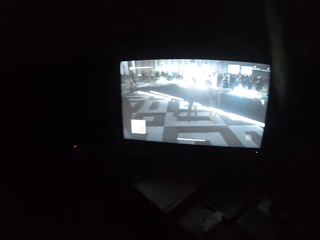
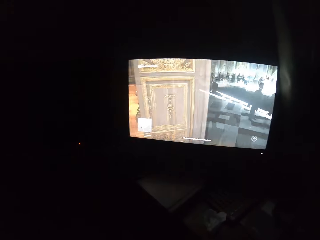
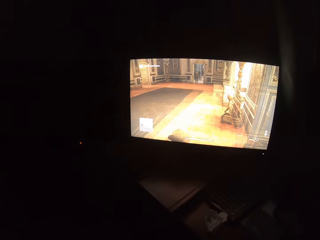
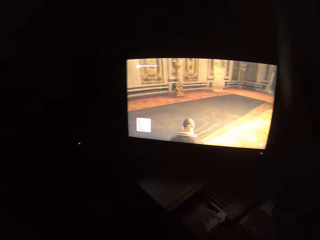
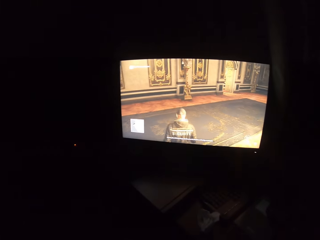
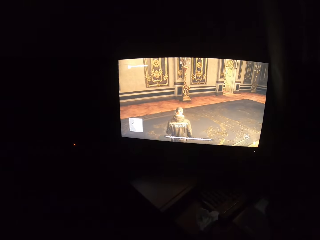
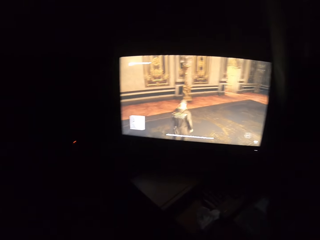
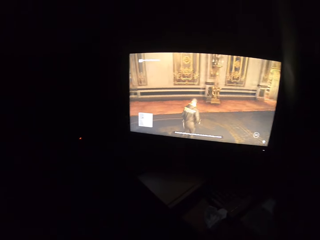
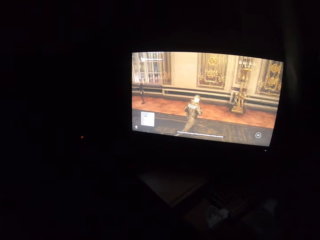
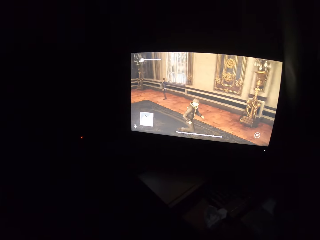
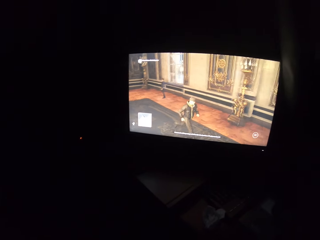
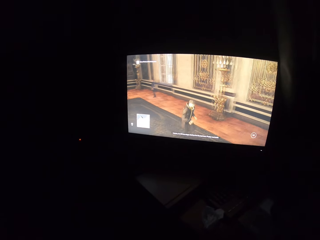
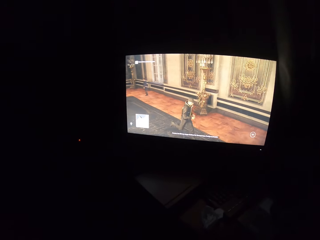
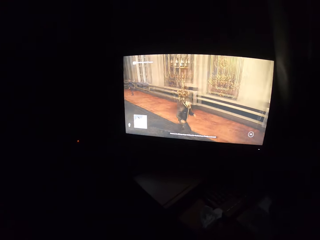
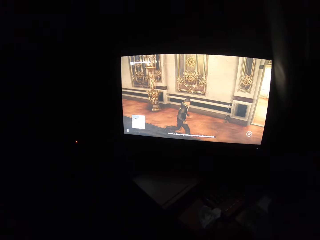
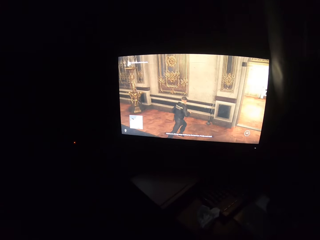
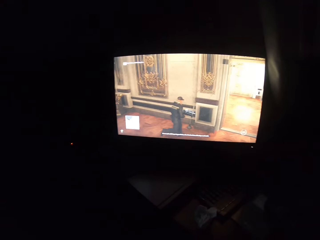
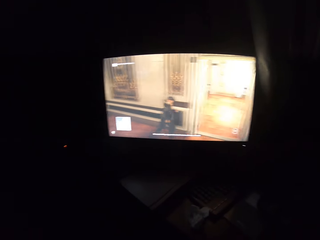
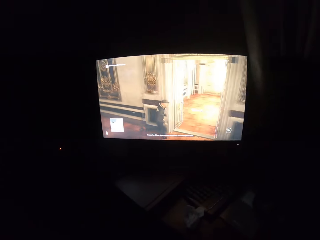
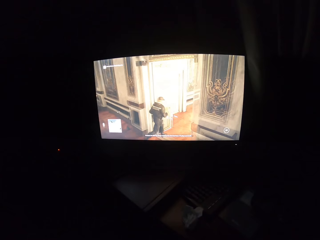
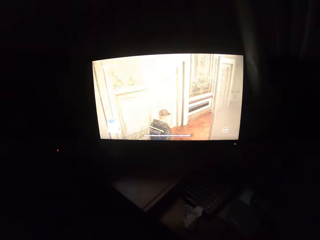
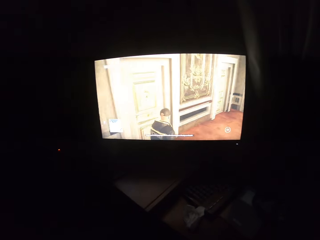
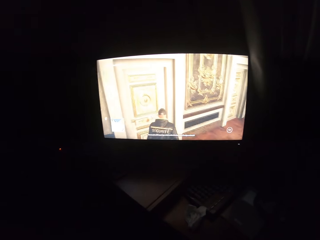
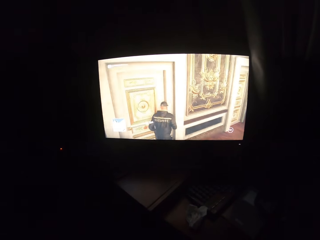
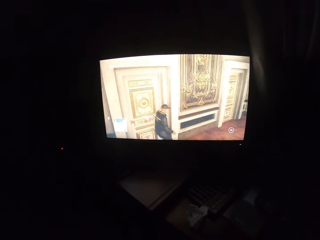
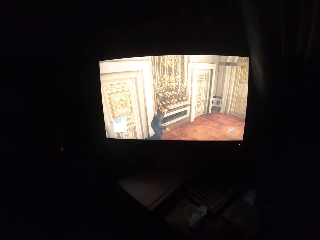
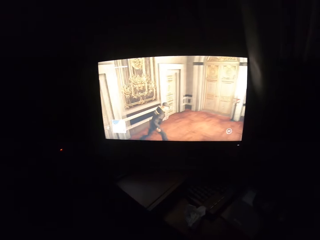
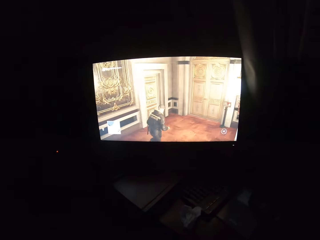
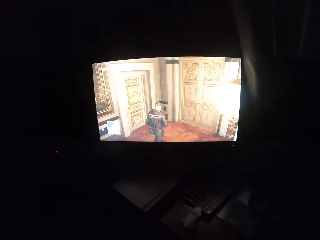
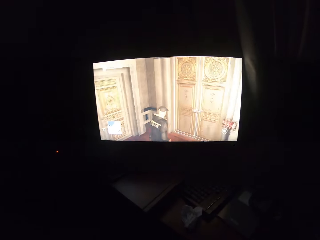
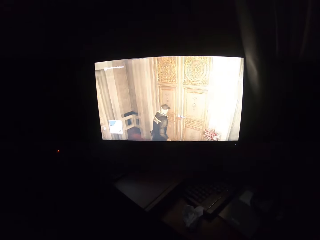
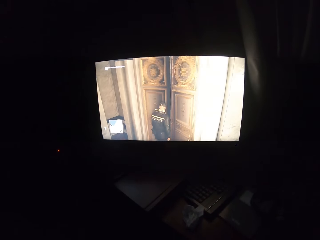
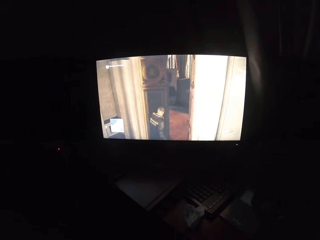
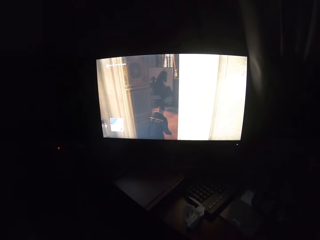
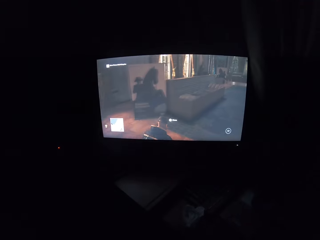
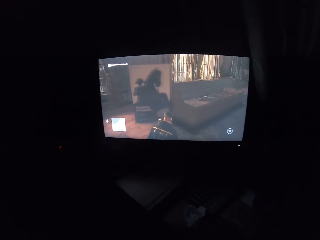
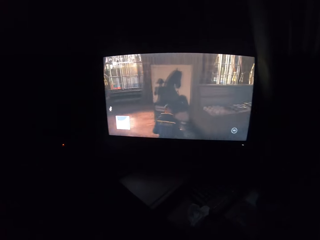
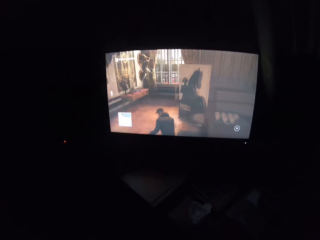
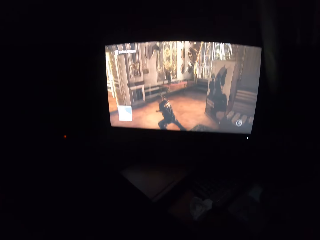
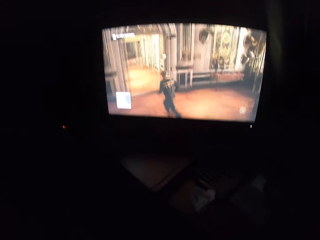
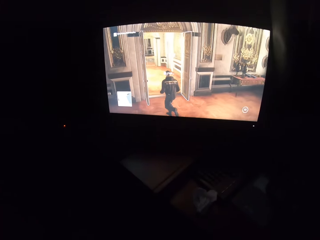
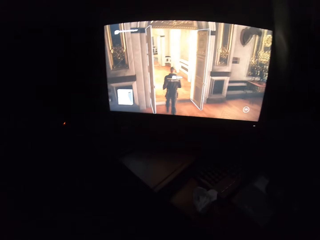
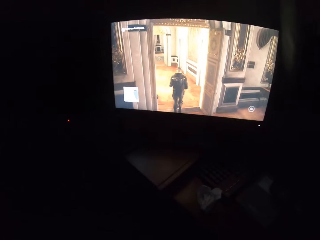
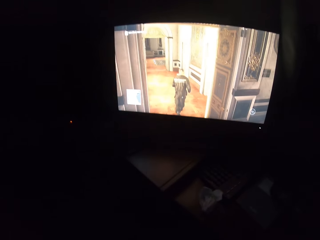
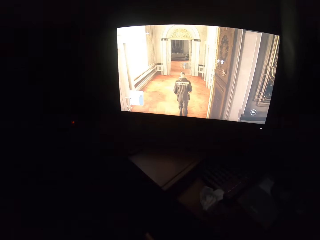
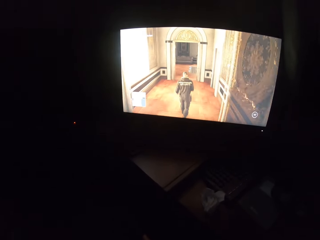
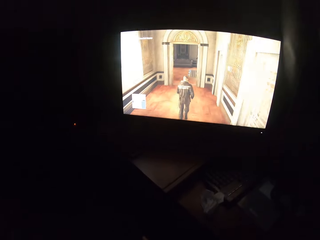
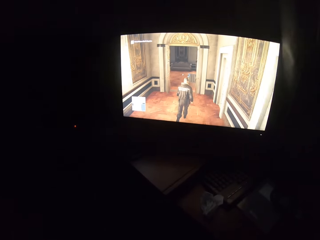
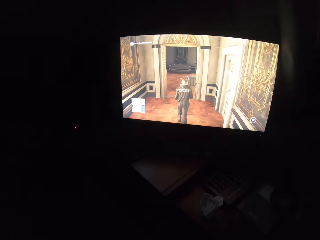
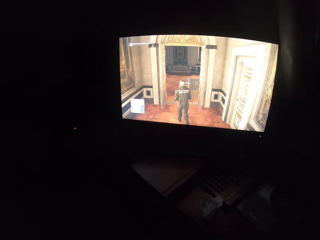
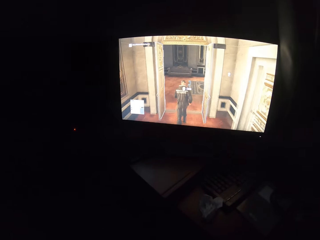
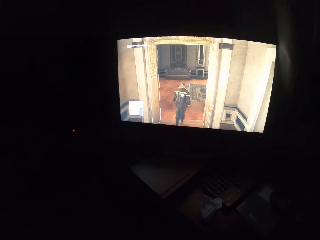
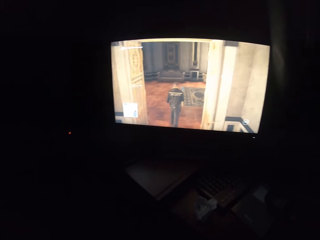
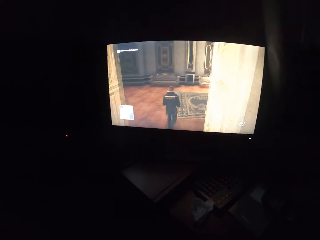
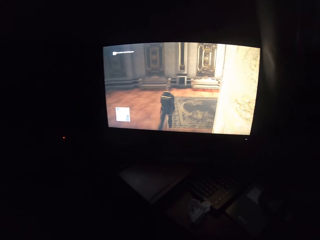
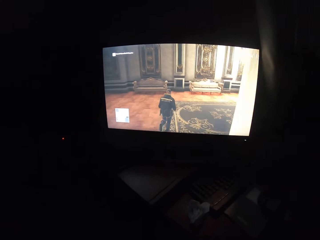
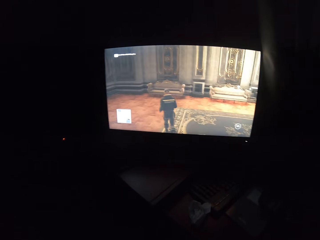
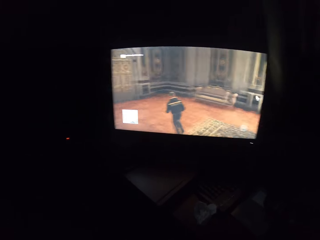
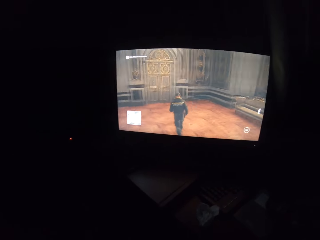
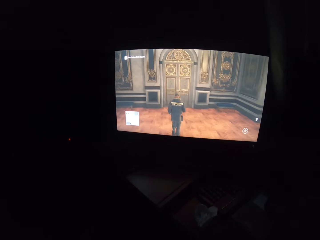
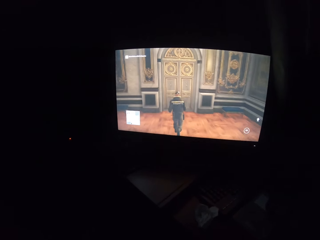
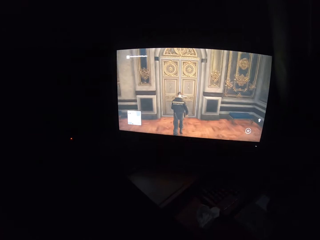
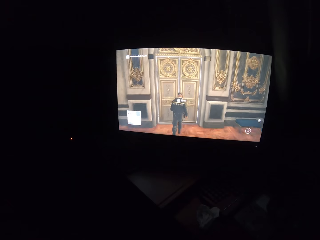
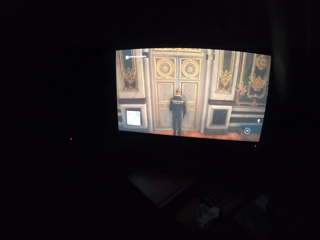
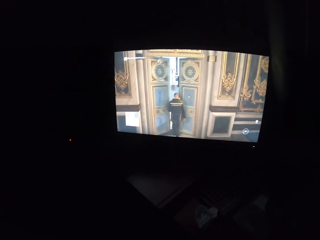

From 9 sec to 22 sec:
The camera wearer turns to the side. They play a video game on the screen. They turn to the side. They play the video game on the screen.

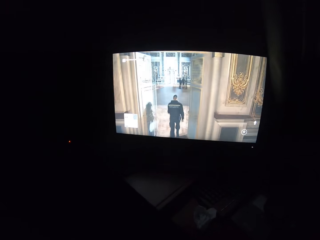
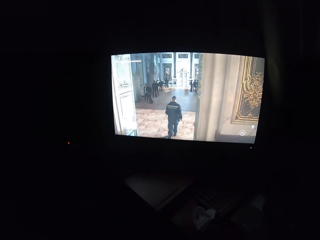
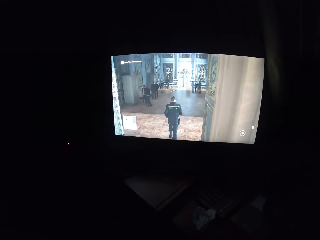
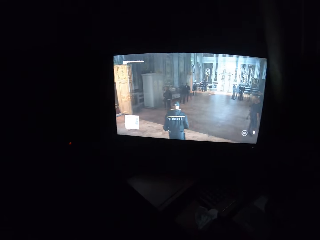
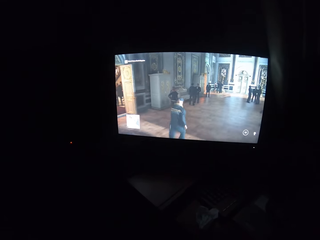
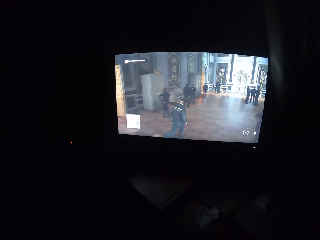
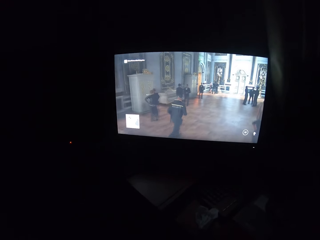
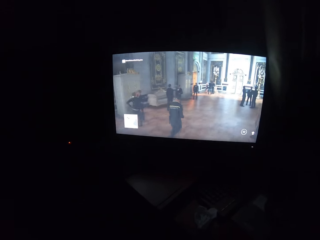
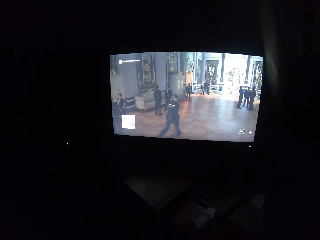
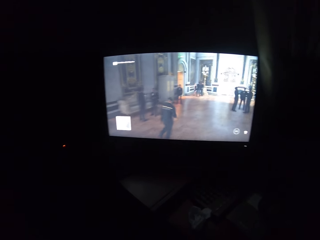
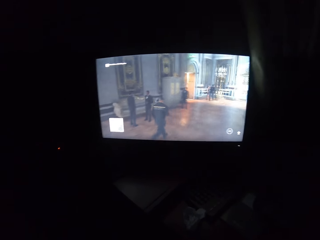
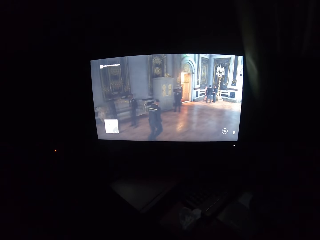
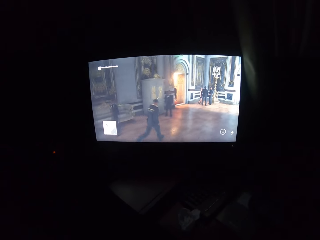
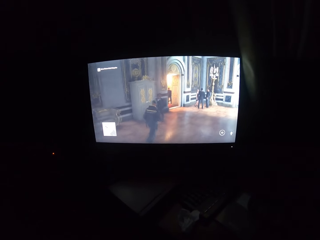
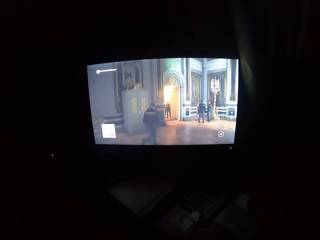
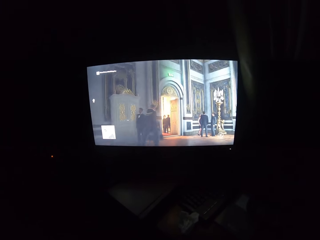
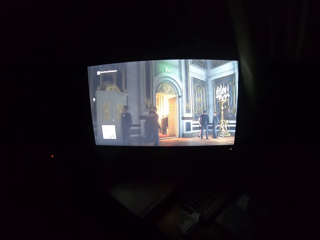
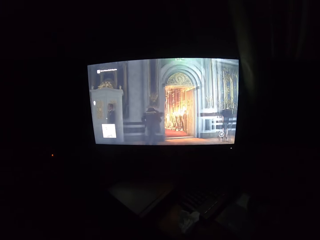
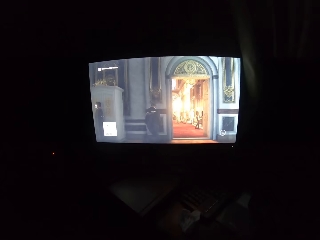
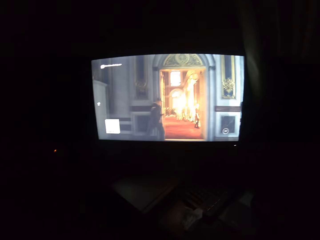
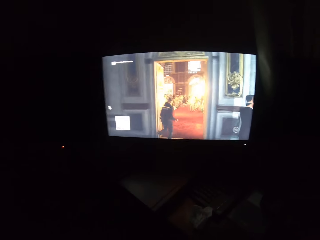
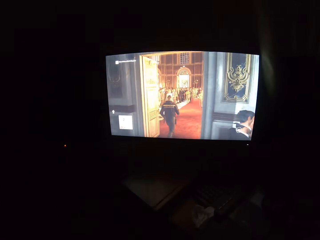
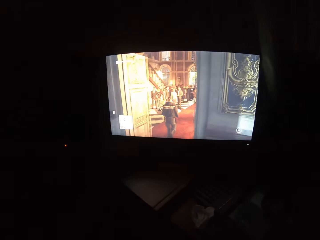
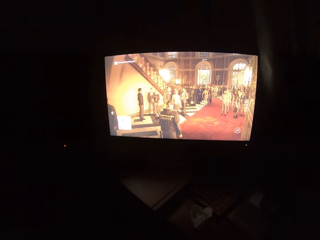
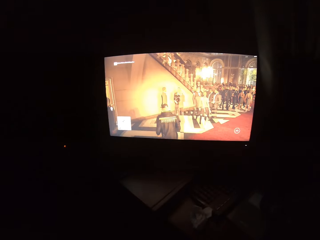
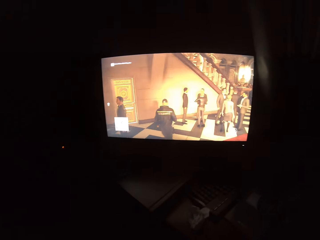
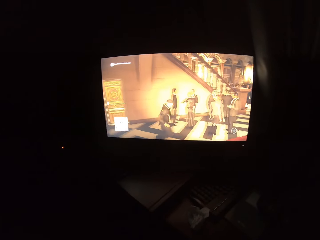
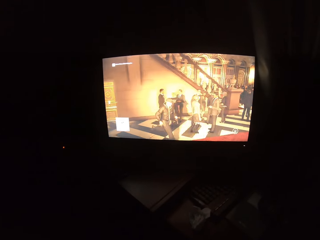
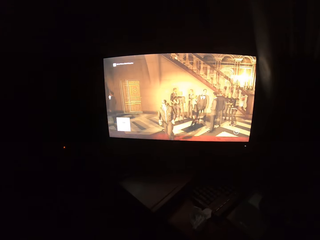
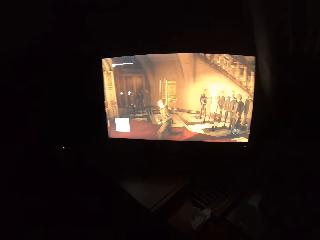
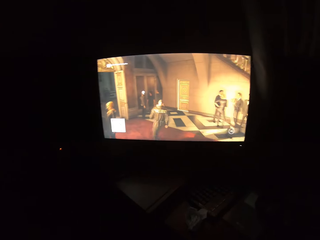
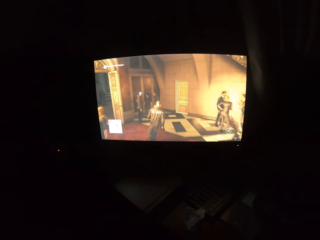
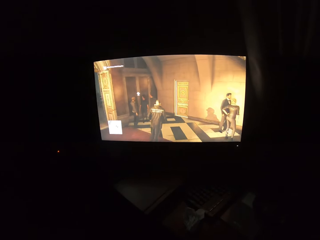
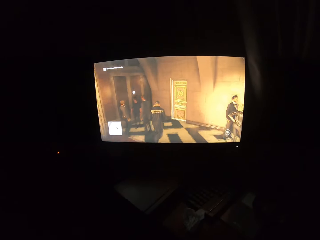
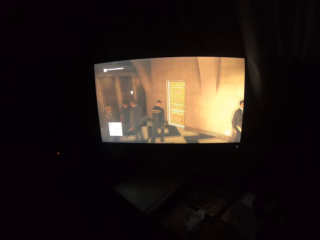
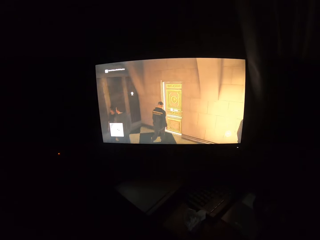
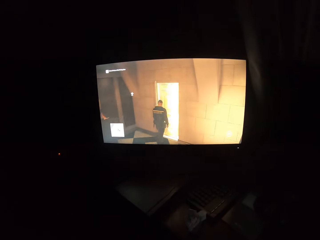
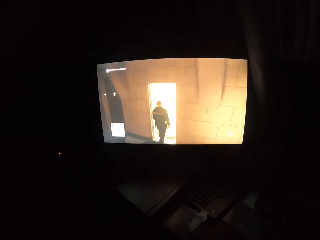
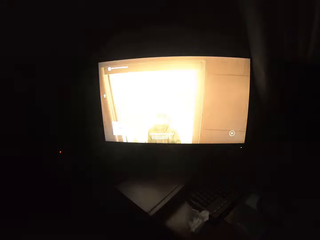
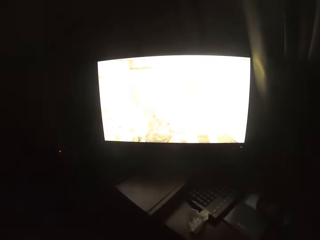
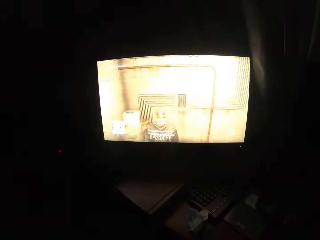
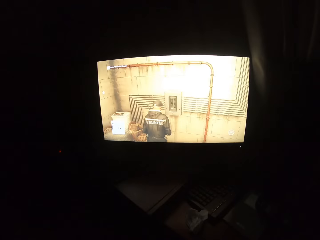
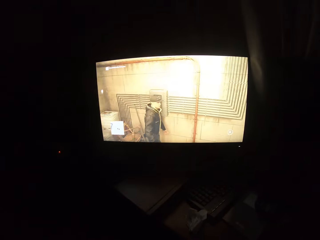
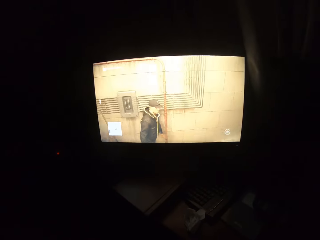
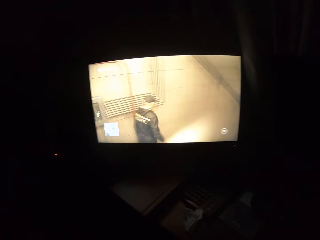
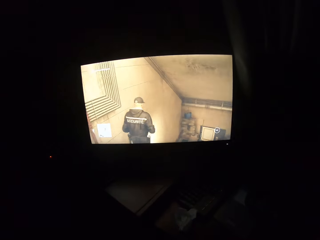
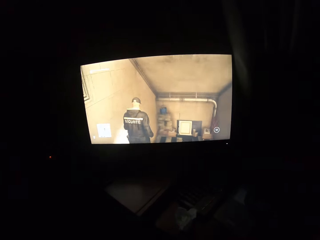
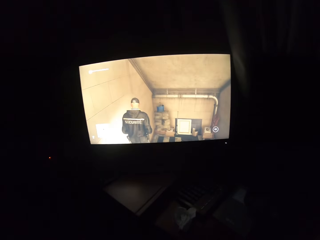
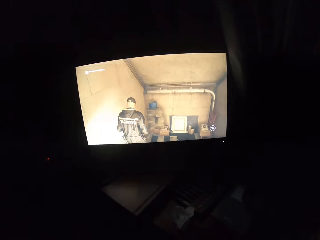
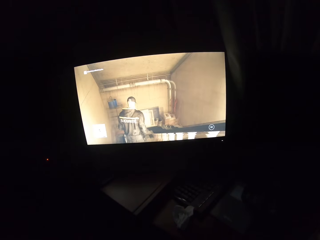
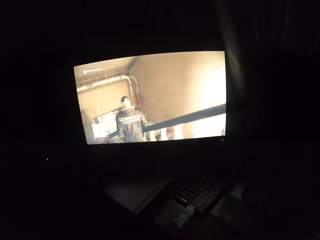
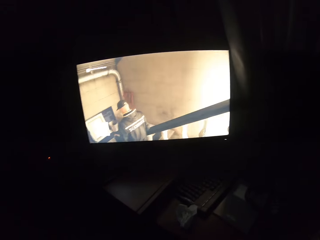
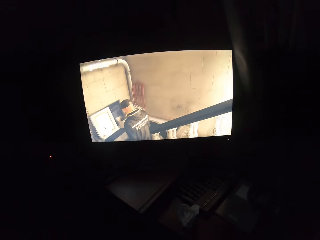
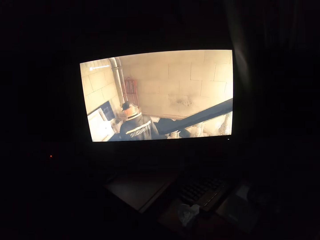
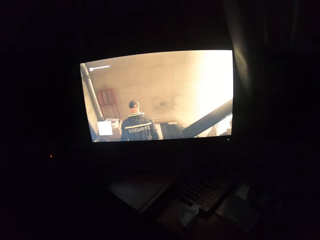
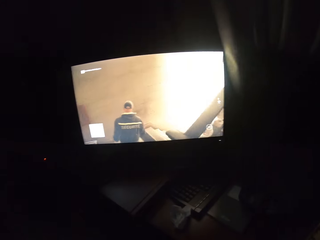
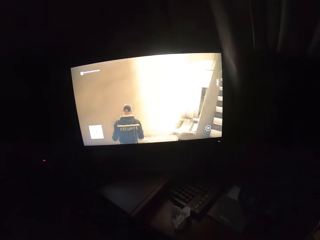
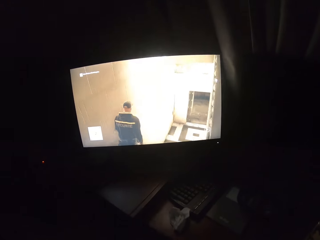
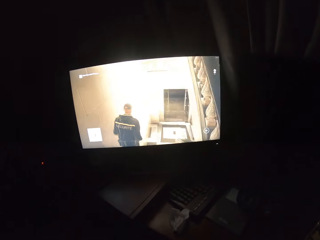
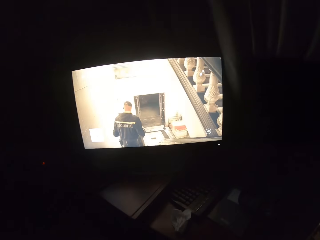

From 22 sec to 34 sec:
The camera wearer turns to the side. They play the video game on the screen.
